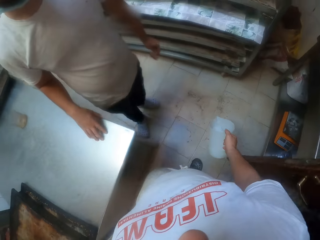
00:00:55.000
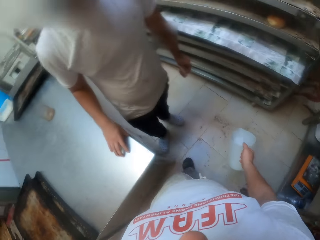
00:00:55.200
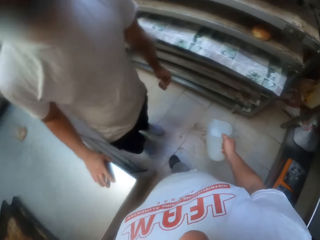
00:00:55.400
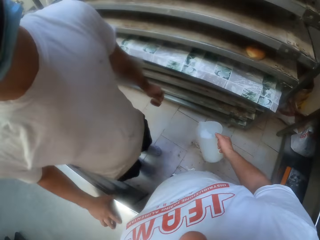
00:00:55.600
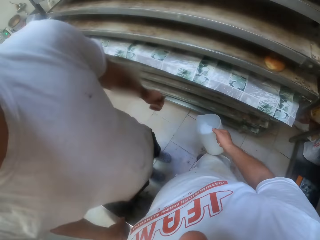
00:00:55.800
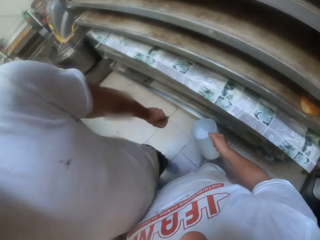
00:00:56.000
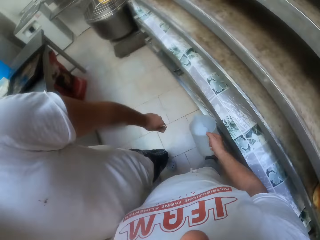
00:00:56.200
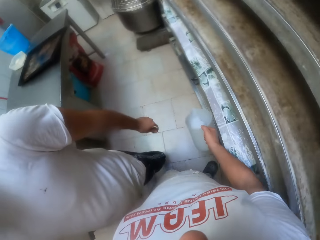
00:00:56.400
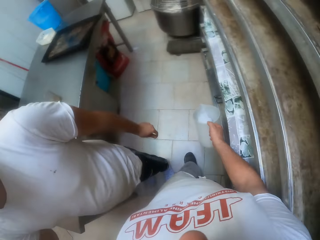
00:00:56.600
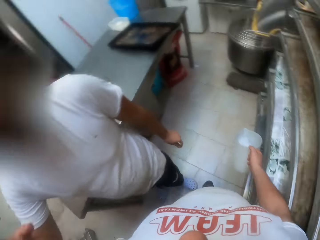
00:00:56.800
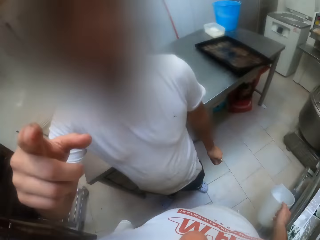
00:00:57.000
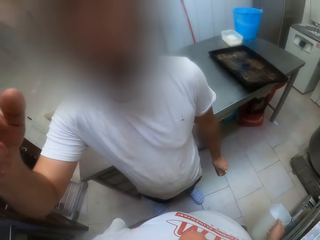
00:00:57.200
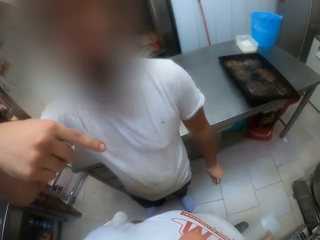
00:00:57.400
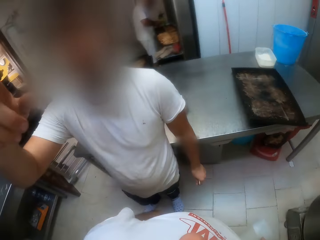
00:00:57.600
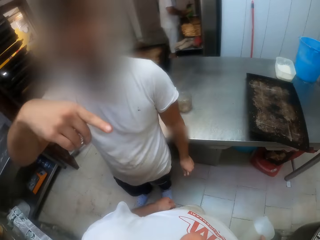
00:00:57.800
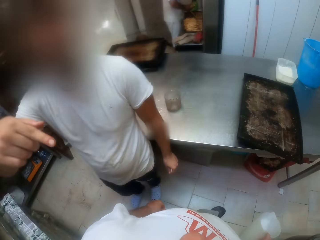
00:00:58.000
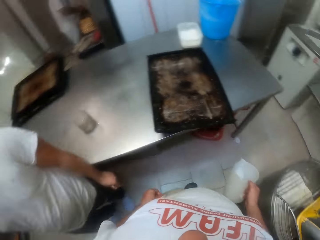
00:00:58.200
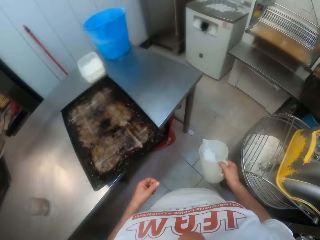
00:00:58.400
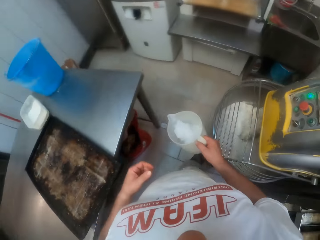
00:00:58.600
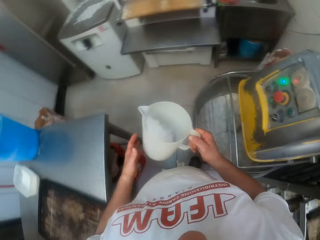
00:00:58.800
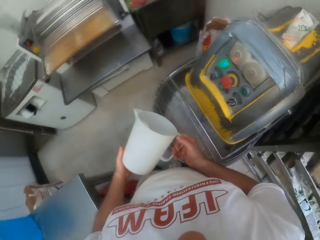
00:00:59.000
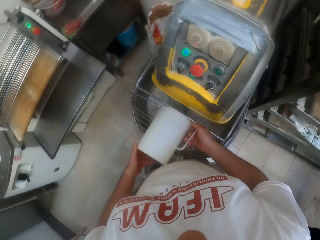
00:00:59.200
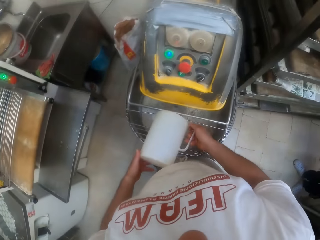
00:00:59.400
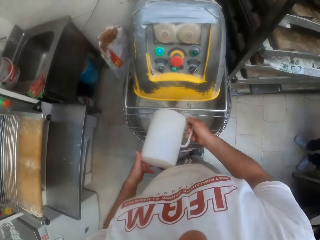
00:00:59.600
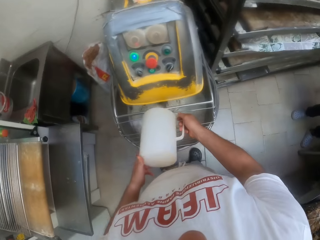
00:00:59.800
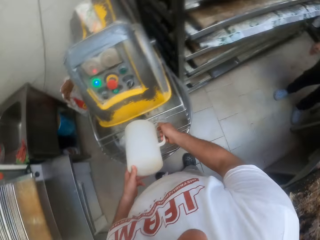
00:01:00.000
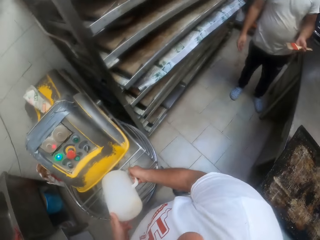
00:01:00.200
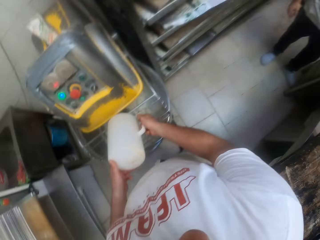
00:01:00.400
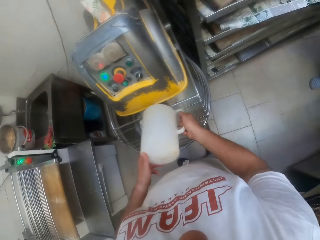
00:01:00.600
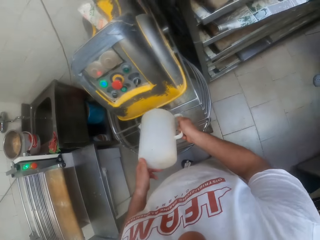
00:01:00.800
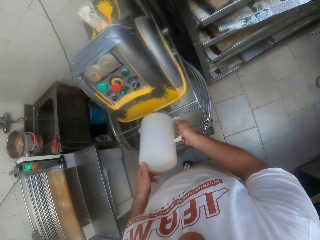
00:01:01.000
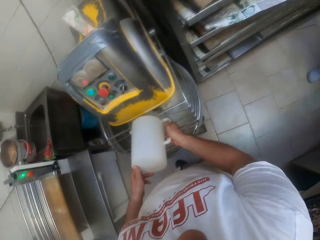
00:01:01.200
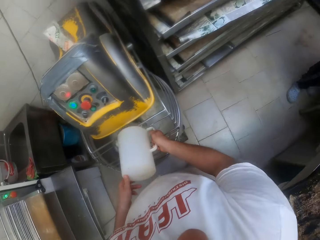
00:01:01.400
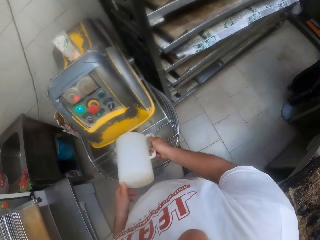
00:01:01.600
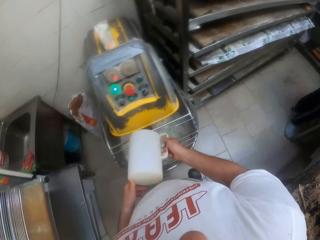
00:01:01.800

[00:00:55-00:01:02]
A man puts his hand on the working surface and moves his hand. The camera wearer pours the ice from the white jug into the mixer. The man stands beside the camera wearer.

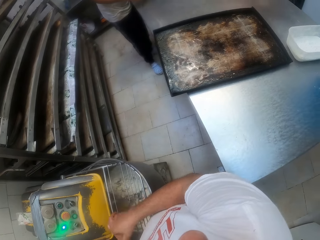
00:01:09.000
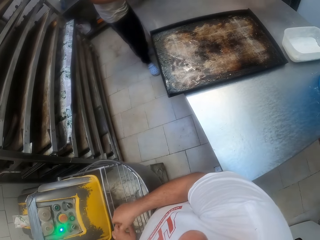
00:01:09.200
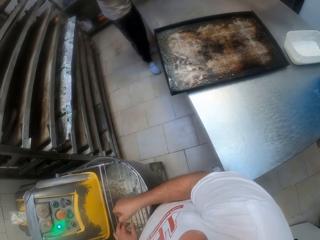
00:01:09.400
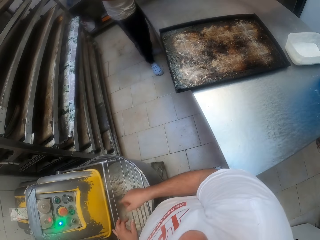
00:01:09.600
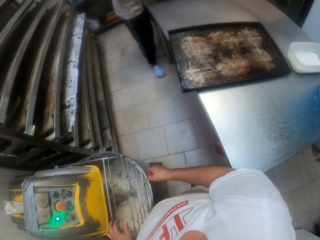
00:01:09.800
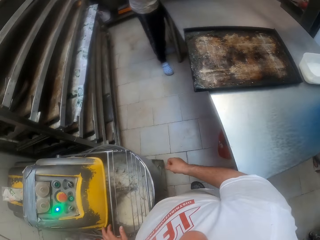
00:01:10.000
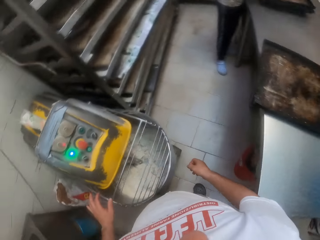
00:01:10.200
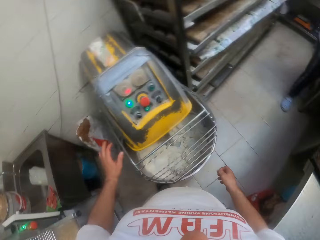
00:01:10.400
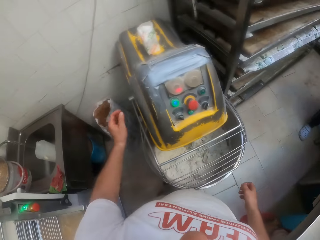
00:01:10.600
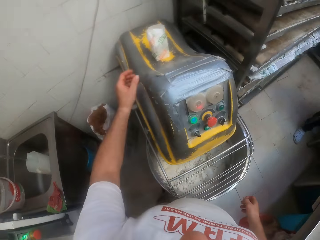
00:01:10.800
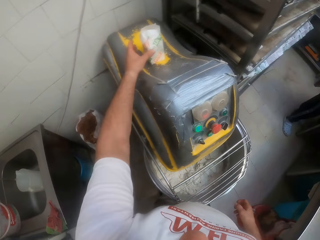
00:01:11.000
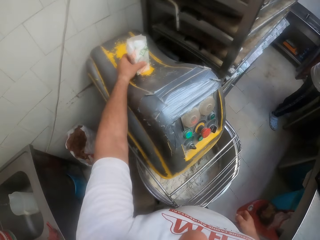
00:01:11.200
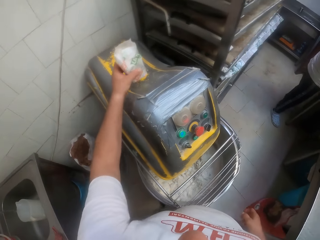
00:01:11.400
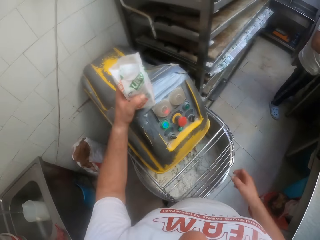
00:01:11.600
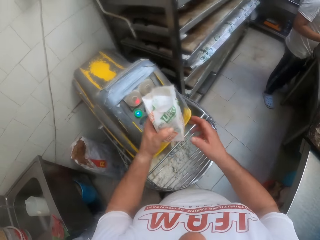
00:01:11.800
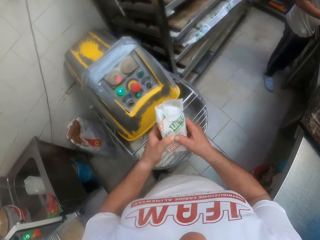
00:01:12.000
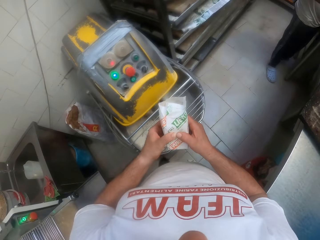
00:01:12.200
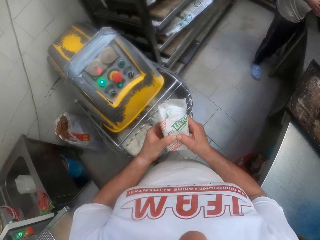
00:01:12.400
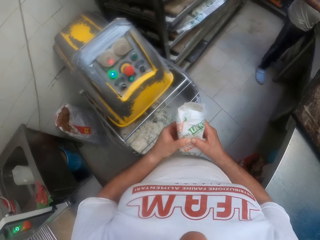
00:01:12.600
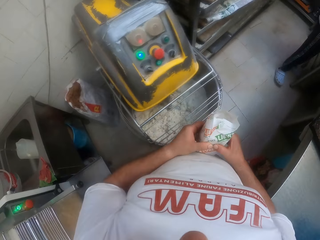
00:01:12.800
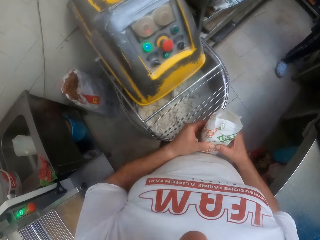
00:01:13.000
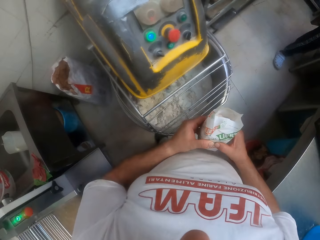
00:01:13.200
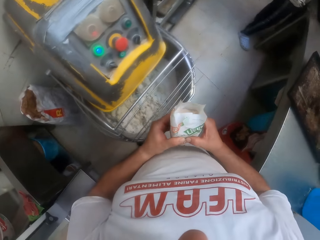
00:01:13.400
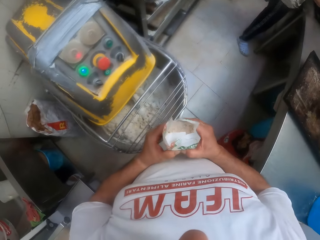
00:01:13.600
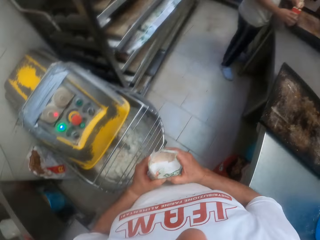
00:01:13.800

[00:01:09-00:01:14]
The camera wearer picks up a pack of flour on the mixer with his left hand.

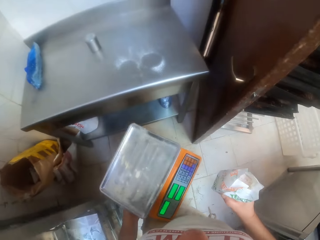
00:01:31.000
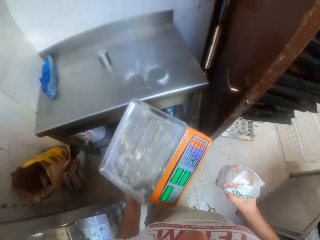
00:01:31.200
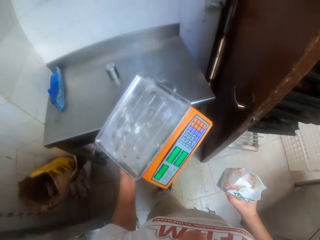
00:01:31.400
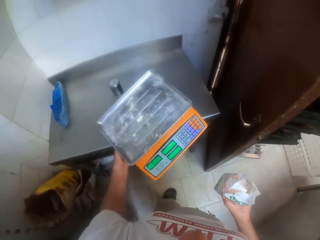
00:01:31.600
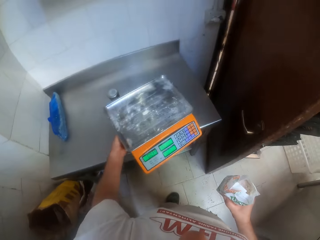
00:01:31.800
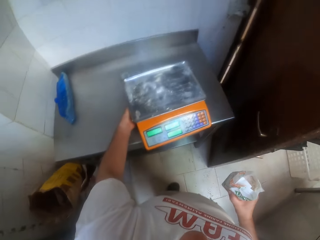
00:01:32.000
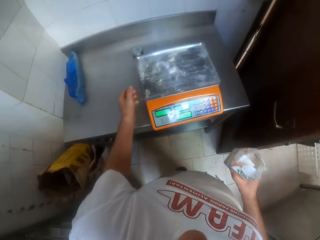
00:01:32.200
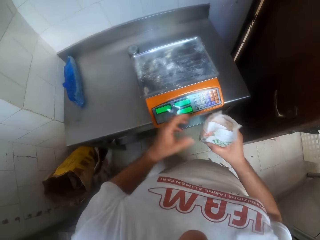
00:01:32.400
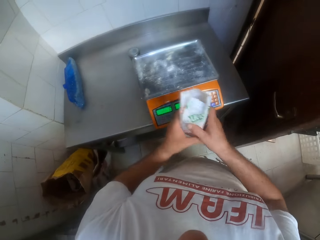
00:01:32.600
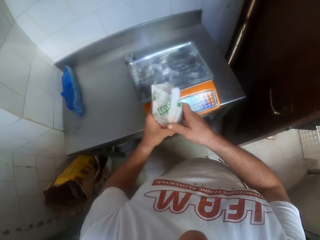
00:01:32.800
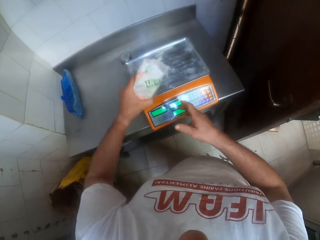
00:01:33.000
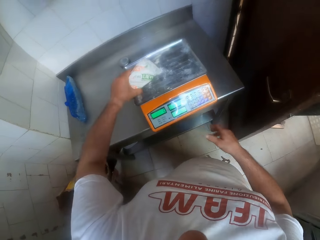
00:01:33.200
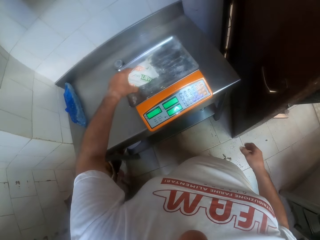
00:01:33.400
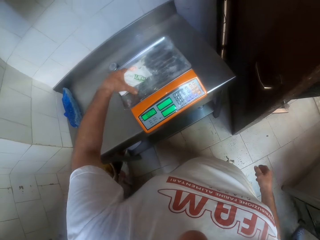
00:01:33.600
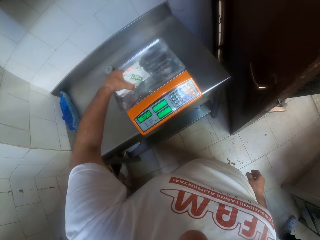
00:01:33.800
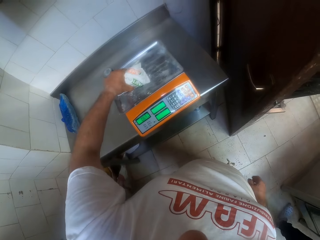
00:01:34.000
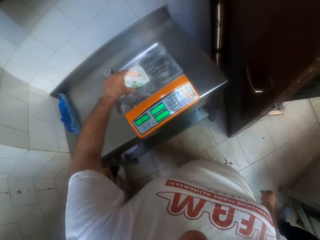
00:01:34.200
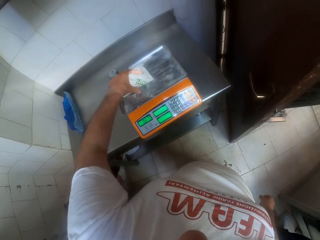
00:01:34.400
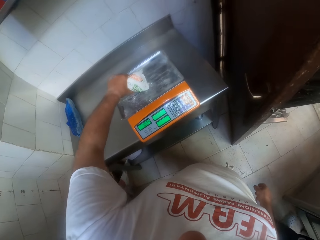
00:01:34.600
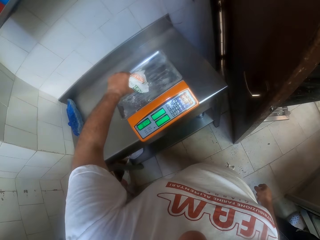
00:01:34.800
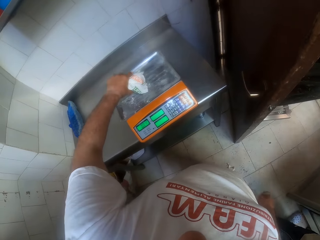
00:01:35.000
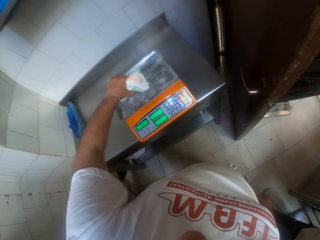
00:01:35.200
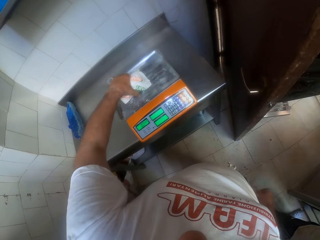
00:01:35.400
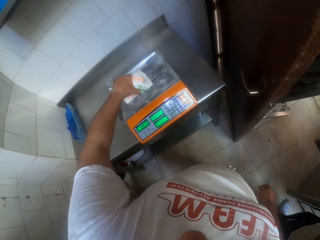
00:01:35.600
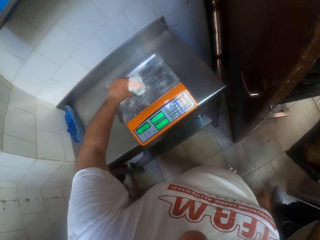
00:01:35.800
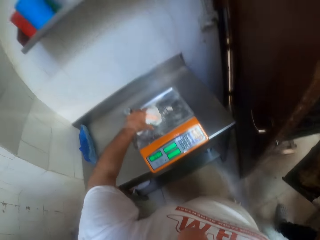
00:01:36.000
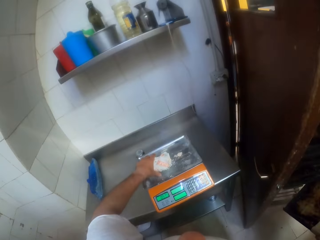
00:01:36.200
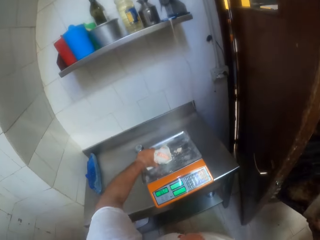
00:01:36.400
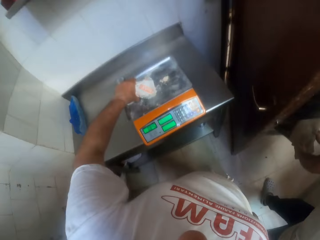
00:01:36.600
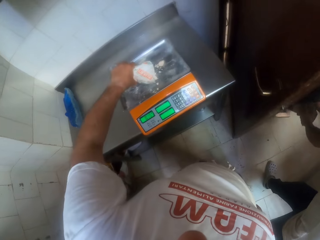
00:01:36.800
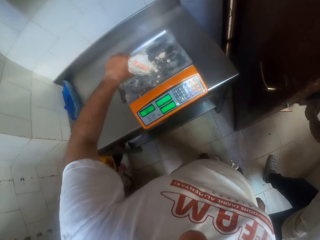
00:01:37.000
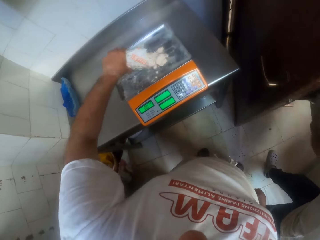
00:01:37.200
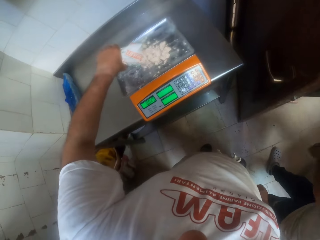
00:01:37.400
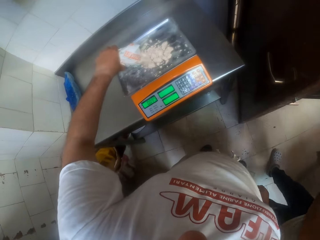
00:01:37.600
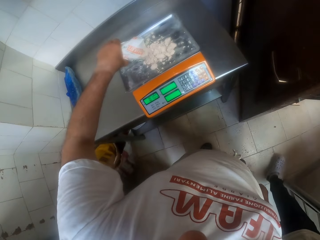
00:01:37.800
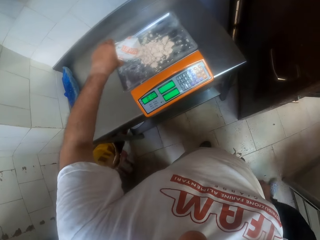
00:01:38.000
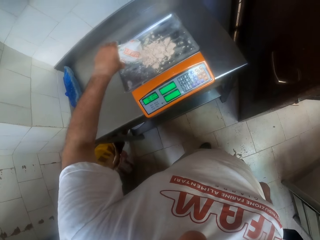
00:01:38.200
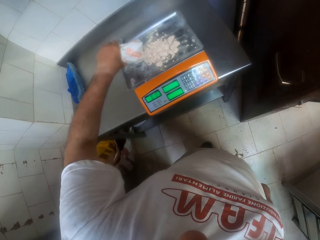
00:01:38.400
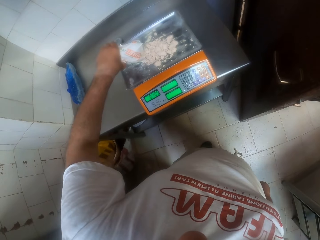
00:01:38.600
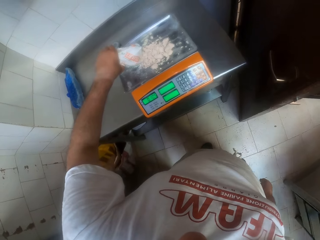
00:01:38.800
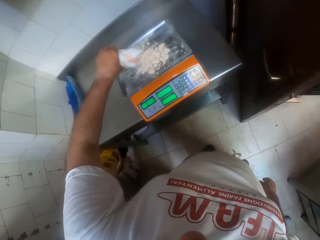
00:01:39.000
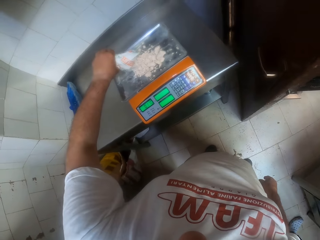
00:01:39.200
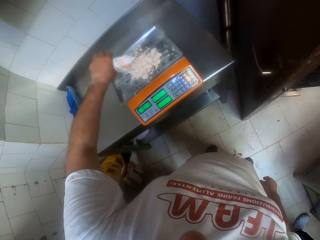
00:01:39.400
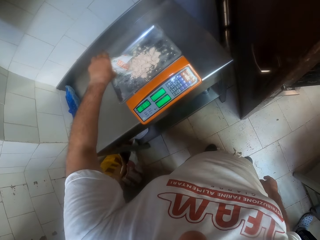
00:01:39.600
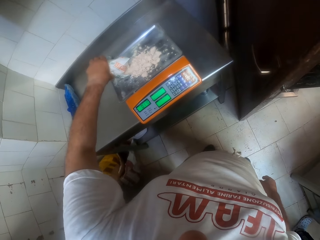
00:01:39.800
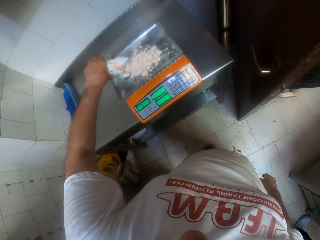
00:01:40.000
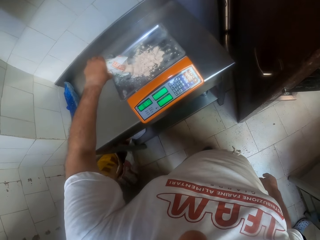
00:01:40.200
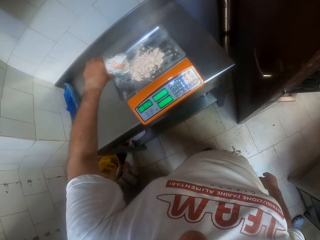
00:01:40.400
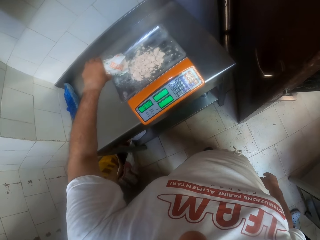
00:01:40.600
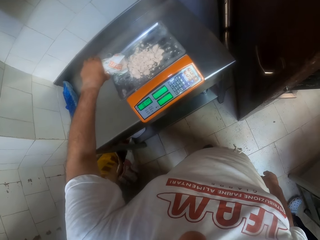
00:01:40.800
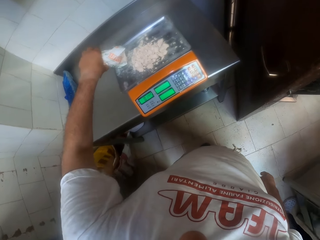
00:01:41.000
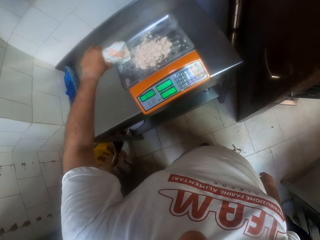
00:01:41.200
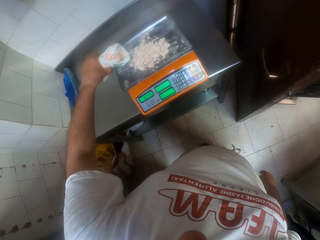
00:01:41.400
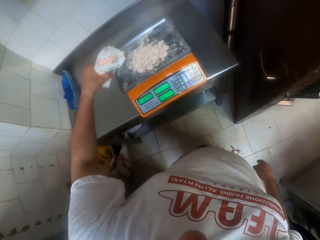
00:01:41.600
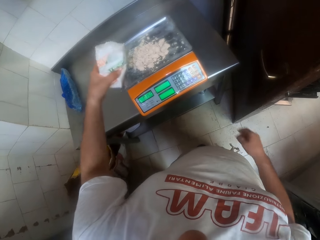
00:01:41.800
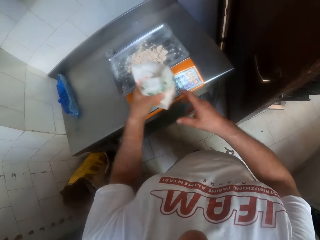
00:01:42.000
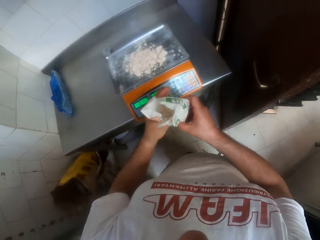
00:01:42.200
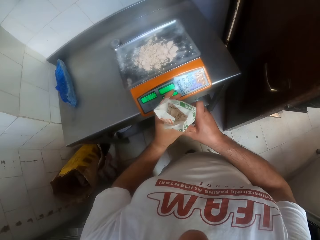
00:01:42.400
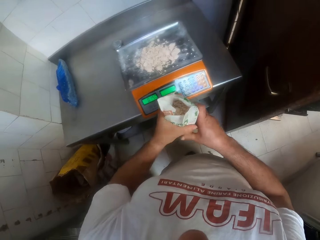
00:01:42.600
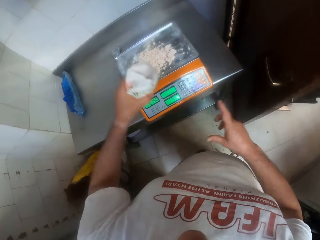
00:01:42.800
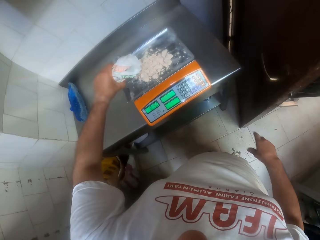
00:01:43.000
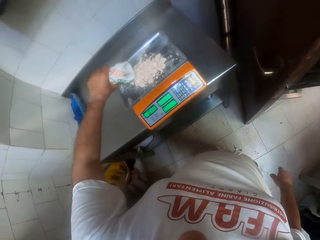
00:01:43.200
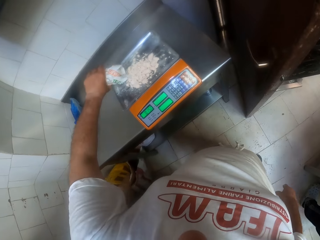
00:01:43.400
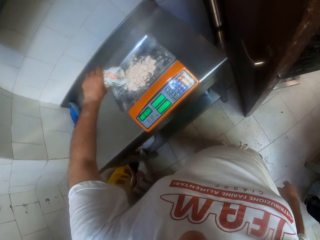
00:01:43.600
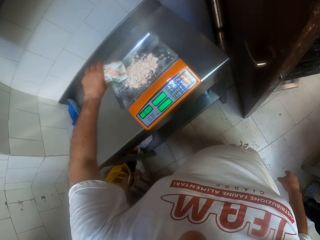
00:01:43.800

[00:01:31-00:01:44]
The camera wearer places the weighing scale on the table with his left hand. He pours flour from the pack of flour onto a stainless steel tray on the weighing scale with his left hand. He shakes the pack of flour with his hands. He pours flour from the pack of flour onto the stainless steel tray on the weighing scale with his left hand.
